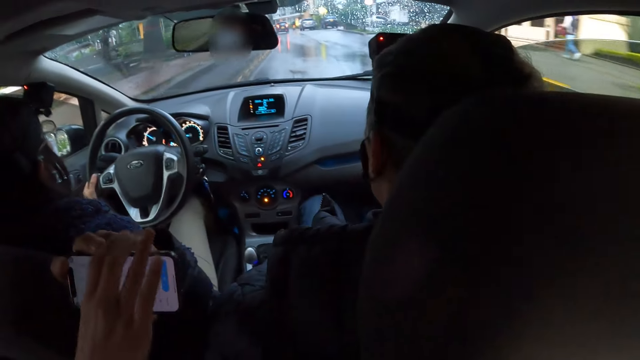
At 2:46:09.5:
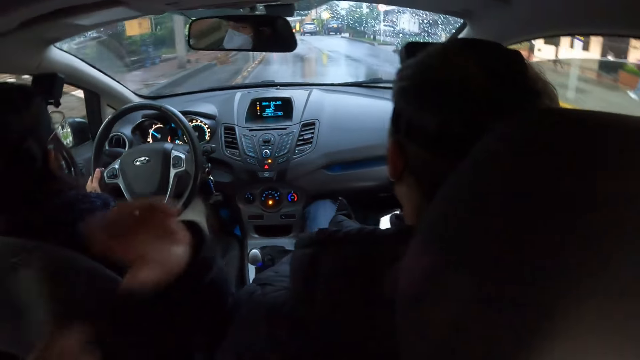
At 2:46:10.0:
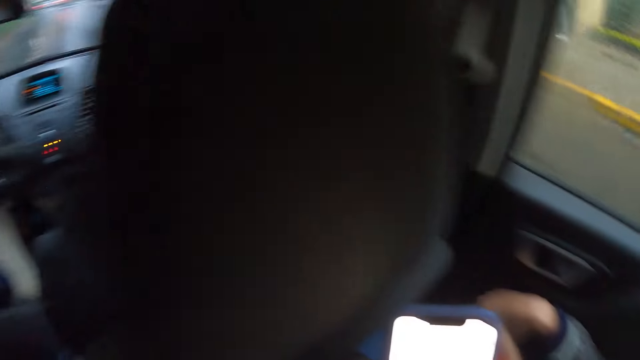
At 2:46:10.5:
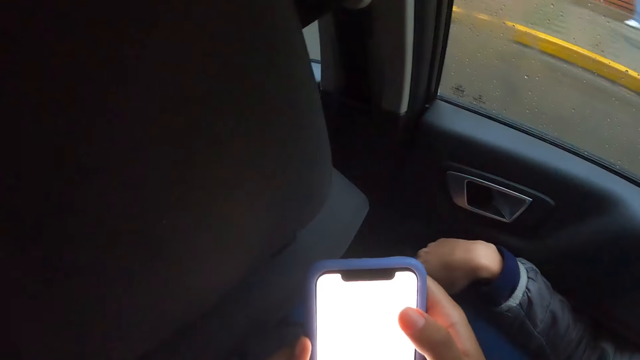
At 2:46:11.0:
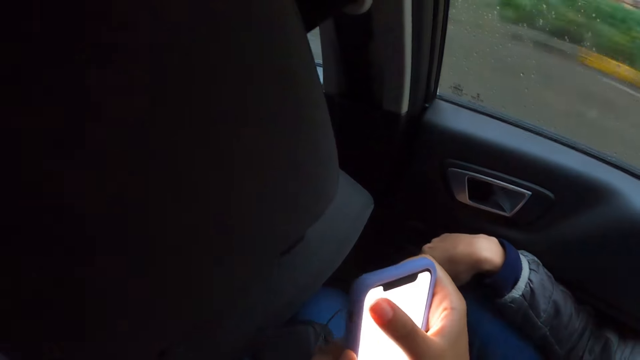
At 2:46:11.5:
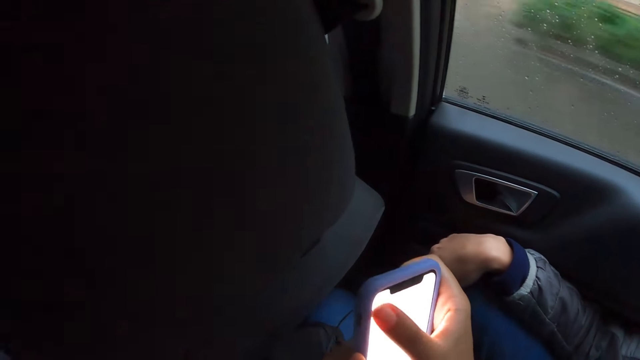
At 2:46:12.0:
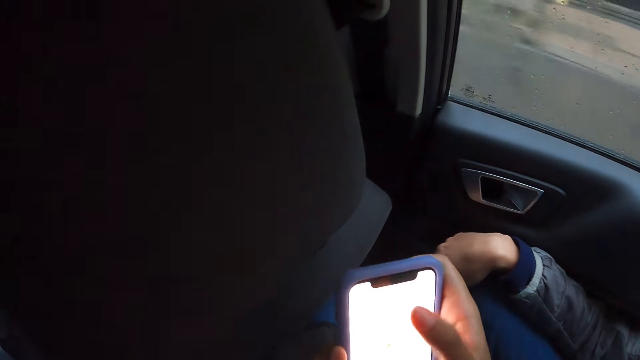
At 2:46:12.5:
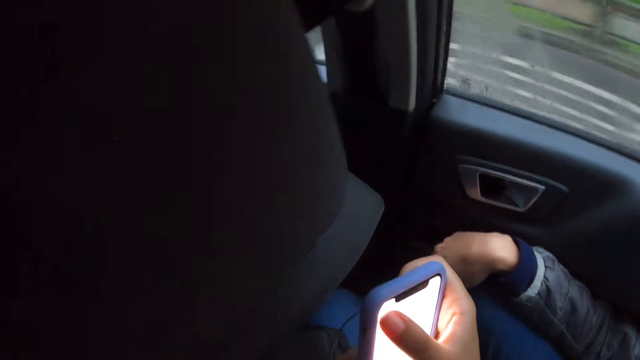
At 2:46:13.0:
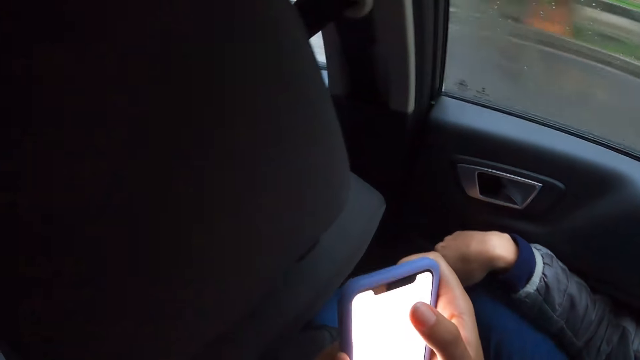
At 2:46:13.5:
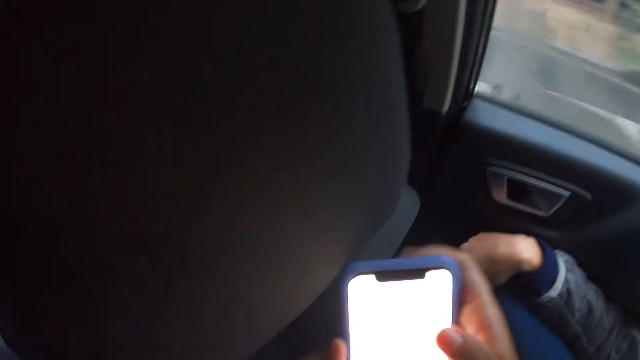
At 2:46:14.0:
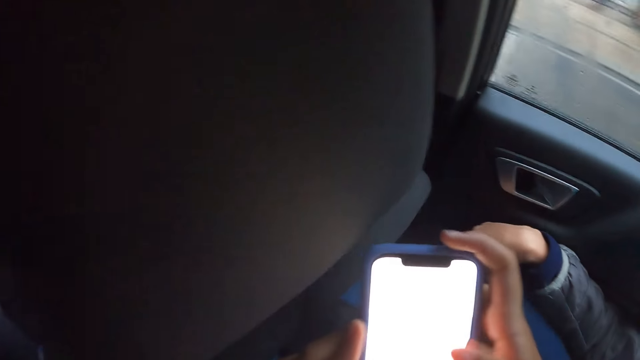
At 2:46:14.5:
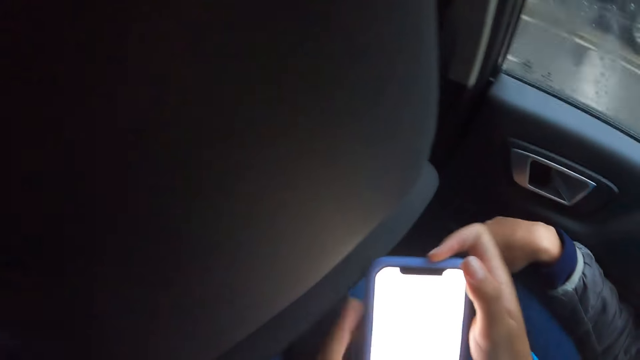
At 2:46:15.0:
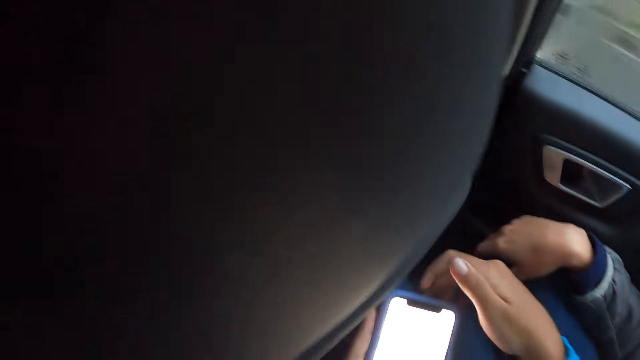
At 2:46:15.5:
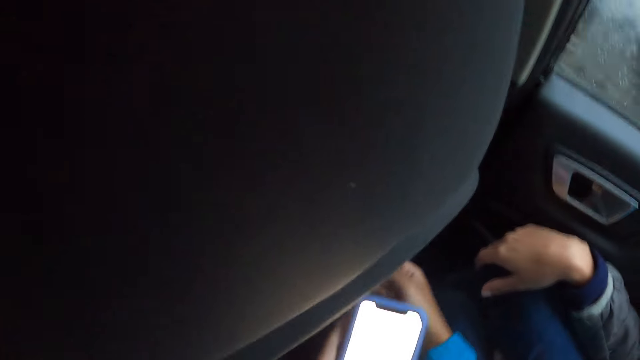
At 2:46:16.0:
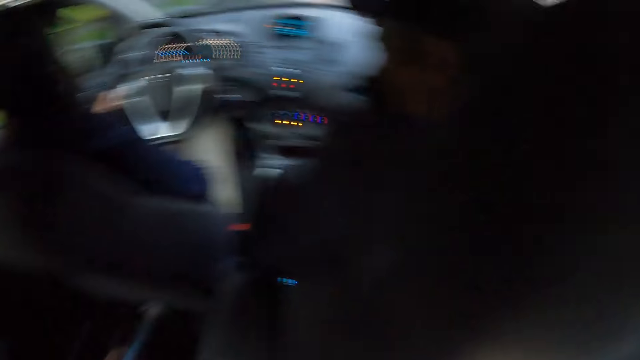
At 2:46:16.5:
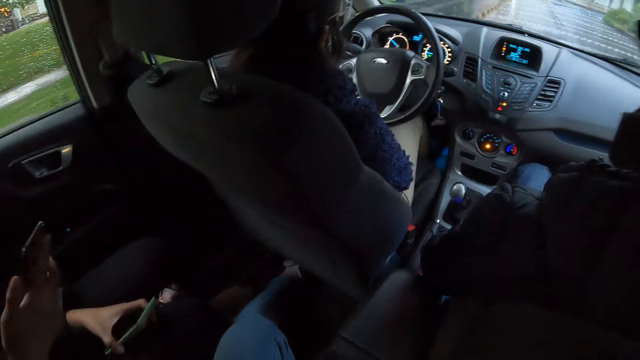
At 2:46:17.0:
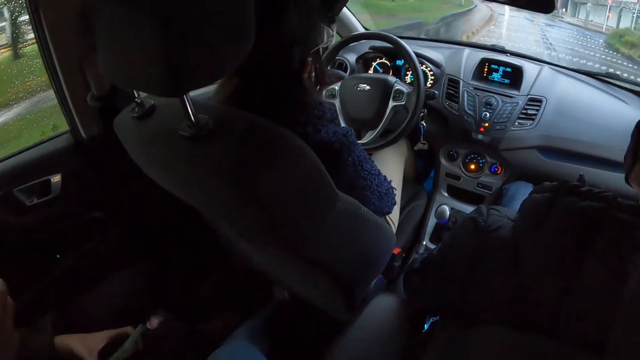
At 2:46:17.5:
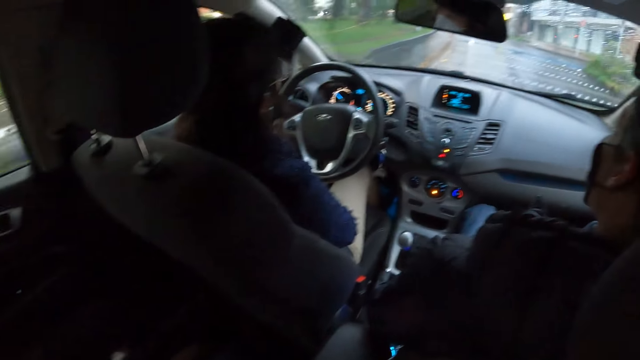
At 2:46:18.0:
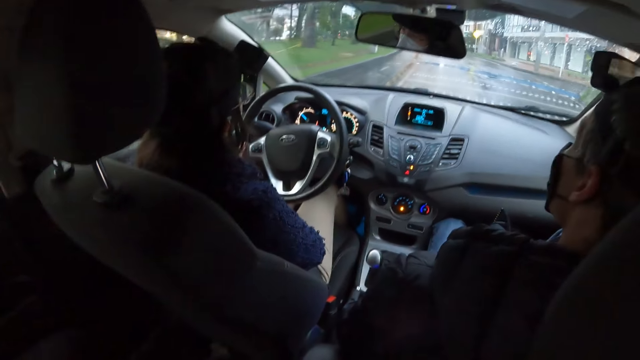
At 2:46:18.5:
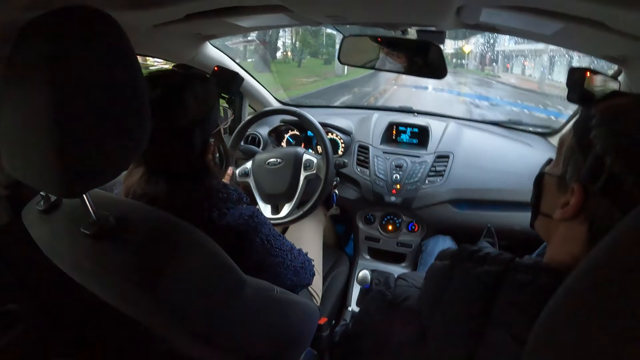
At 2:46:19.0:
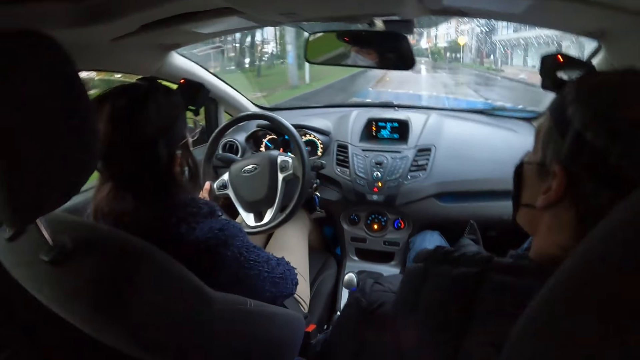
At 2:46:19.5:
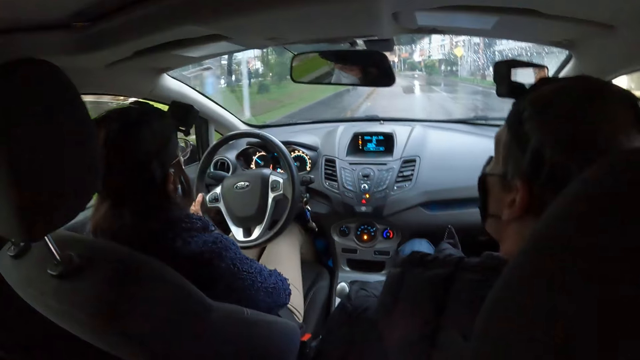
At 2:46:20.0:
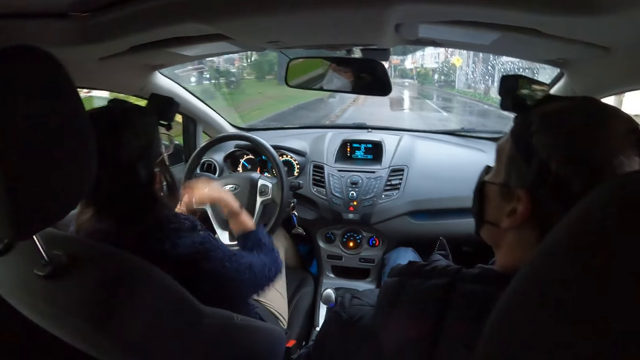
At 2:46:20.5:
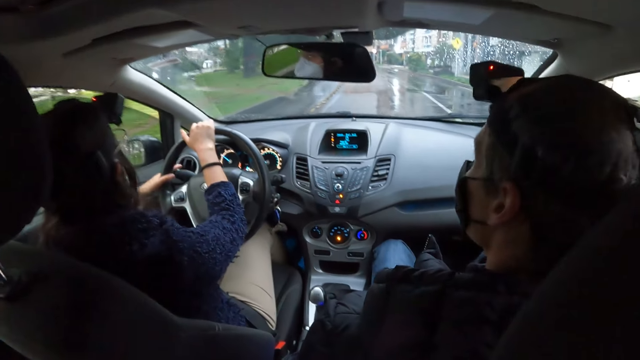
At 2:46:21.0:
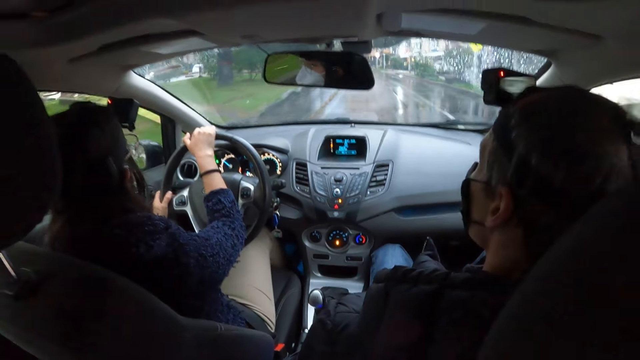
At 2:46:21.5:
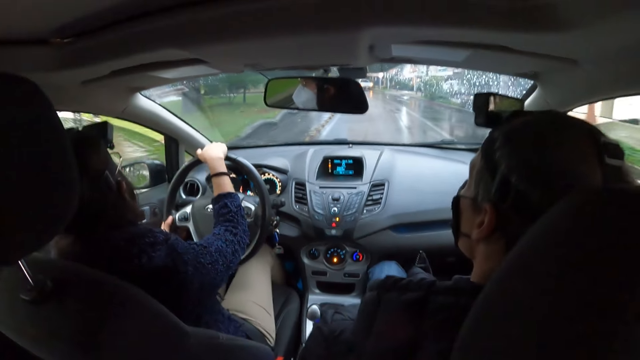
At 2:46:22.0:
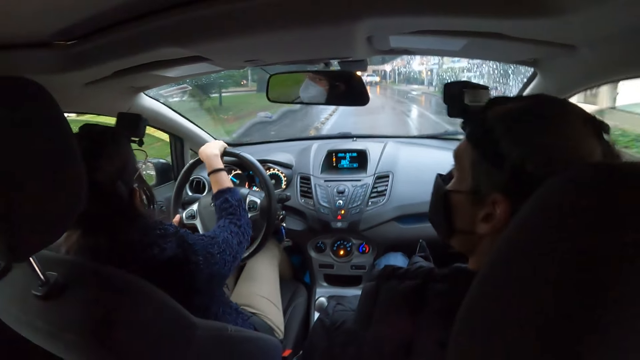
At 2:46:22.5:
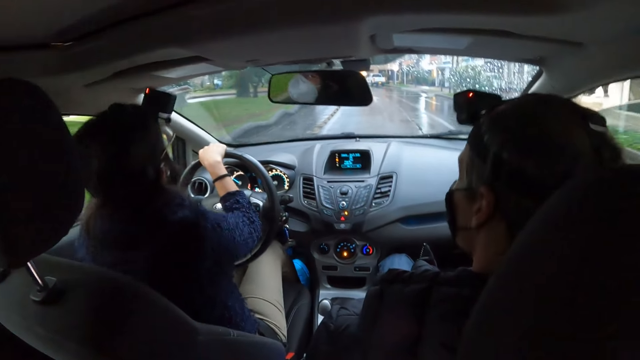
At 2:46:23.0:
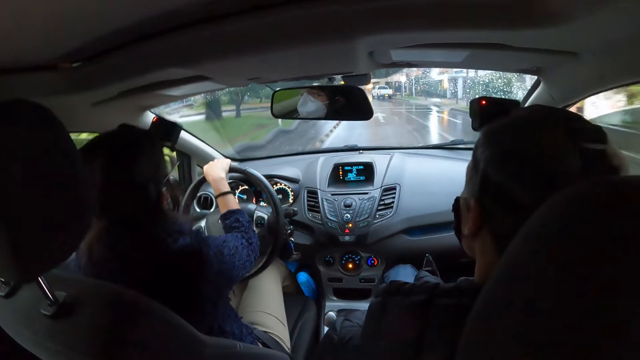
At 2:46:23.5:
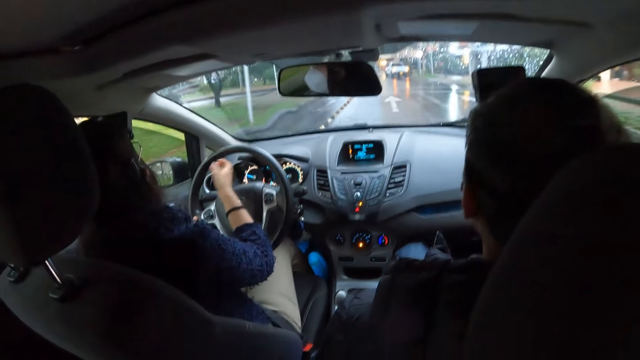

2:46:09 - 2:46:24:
A woman drives a car. A man passes the phone to the woman's right hand with his left hand. The camera wearer looks around. They scroll a phone. They look around. The woman drives the car with both hands.

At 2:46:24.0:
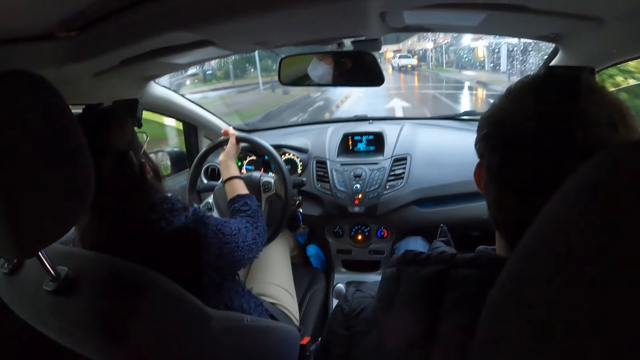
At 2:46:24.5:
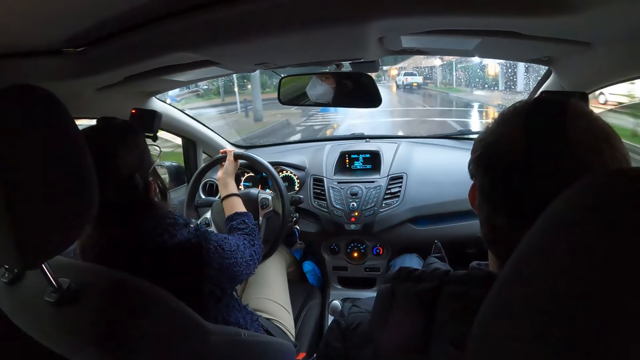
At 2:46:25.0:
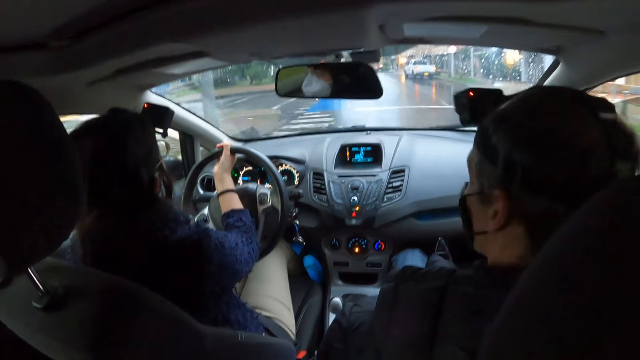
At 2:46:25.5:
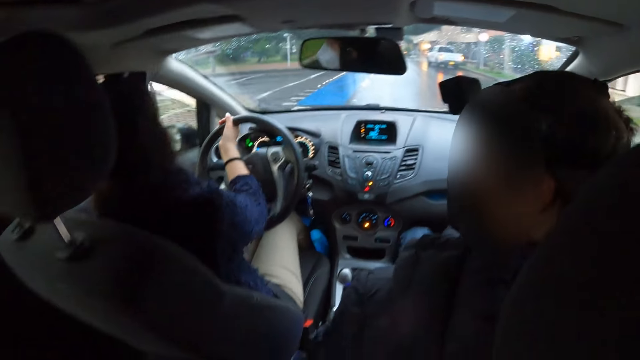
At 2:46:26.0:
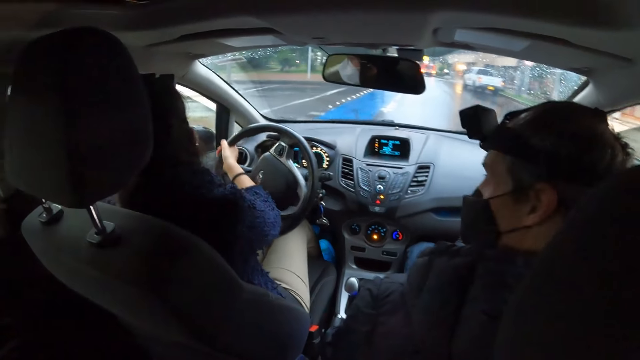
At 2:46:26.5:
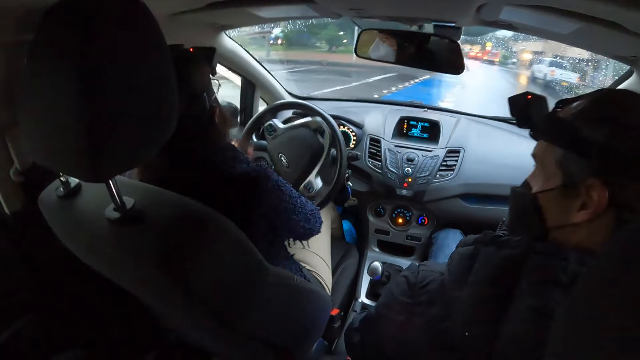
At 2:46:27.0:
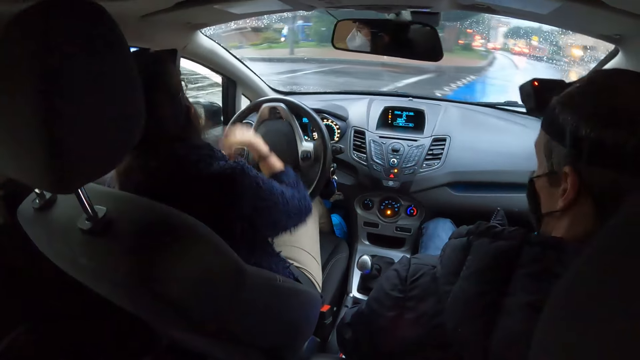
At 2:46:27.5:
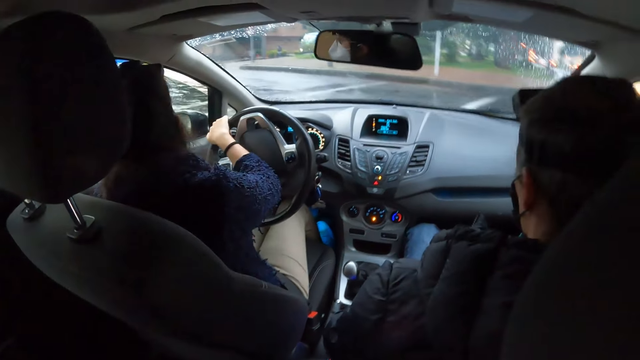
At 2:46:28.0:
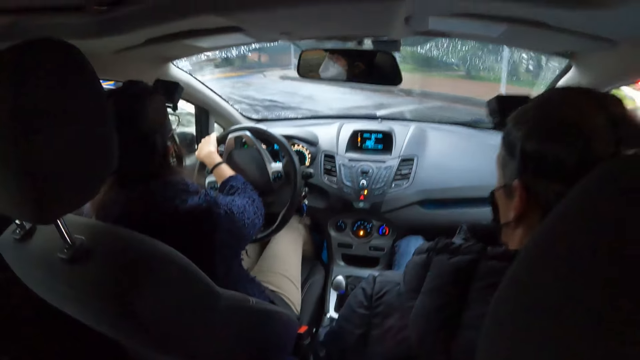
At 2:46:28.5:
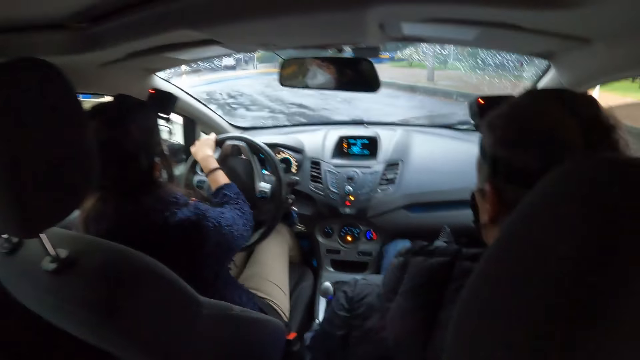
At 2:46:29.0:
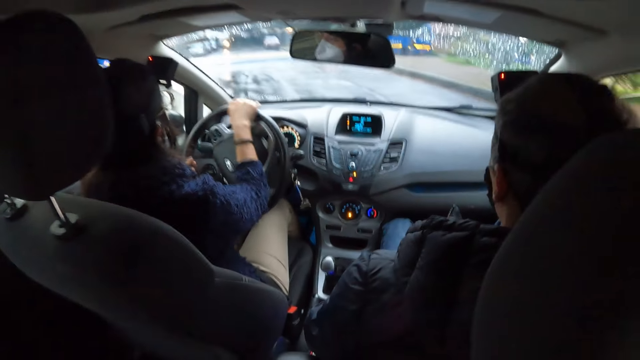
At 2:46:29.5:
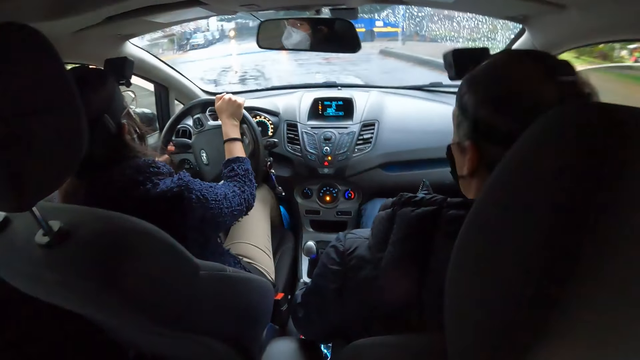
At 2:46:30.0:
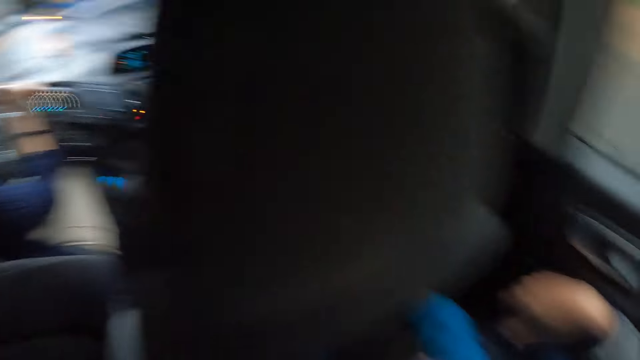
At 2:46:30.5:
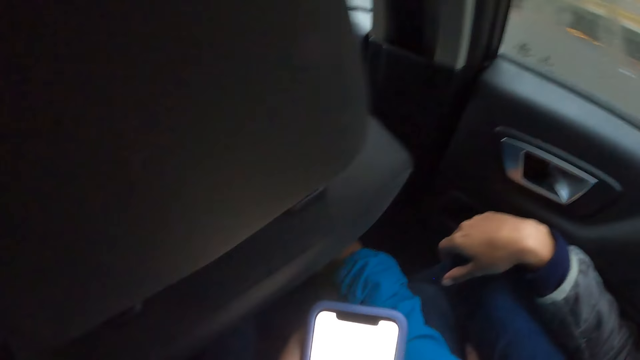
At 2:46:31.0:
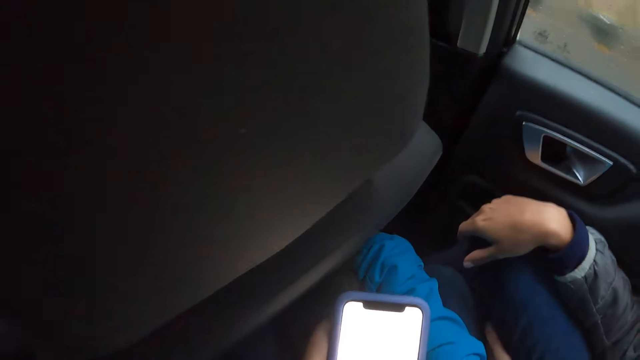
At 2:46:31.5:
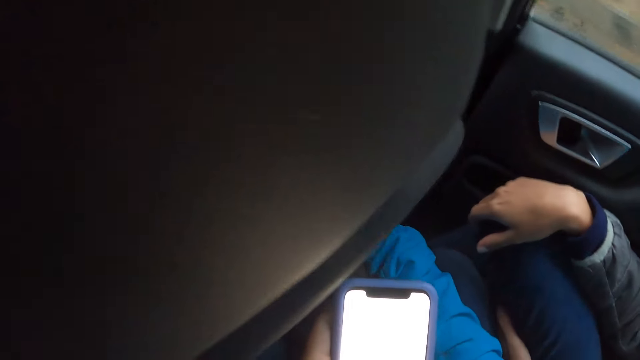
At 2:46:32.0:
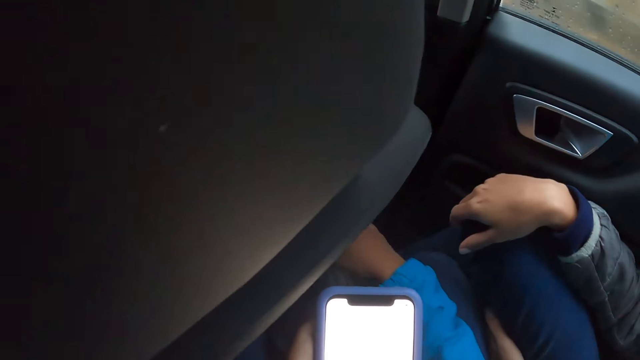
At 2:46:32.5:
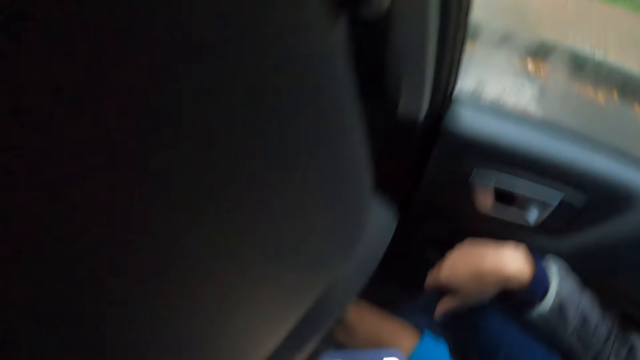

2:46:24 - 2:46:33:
The camera wearer looks around. She operates the phone with her right hand.
